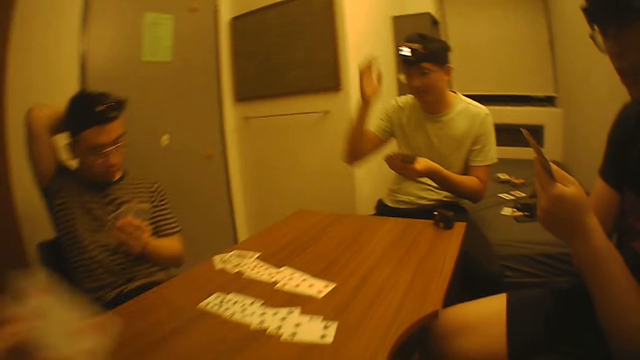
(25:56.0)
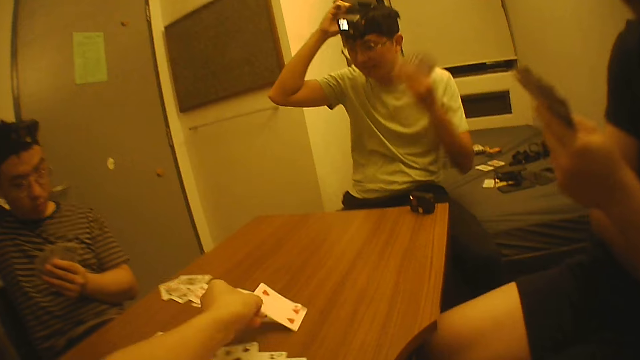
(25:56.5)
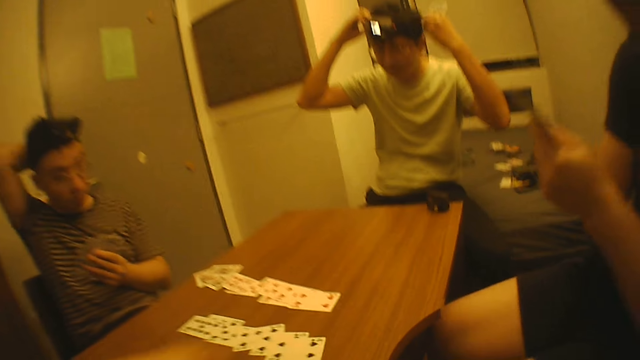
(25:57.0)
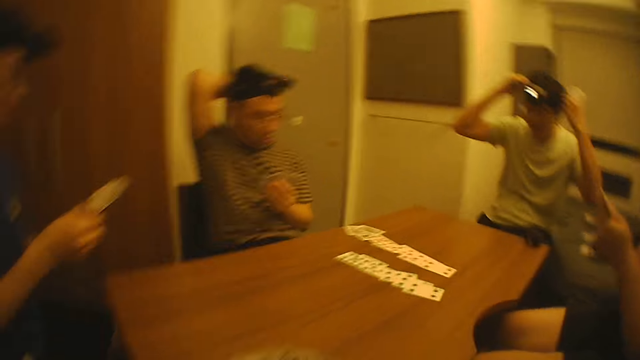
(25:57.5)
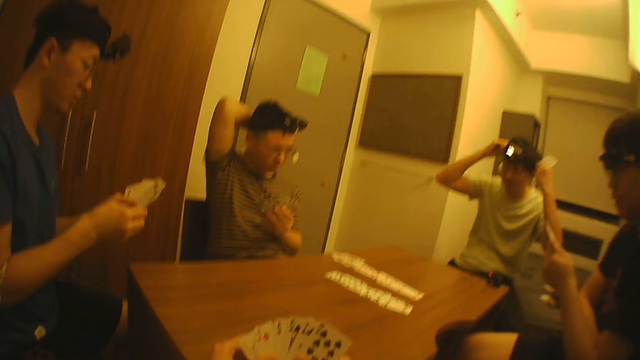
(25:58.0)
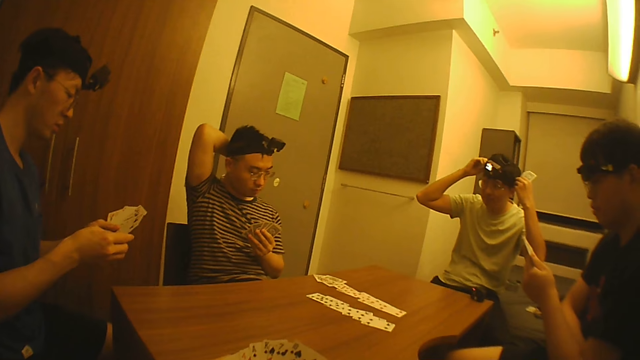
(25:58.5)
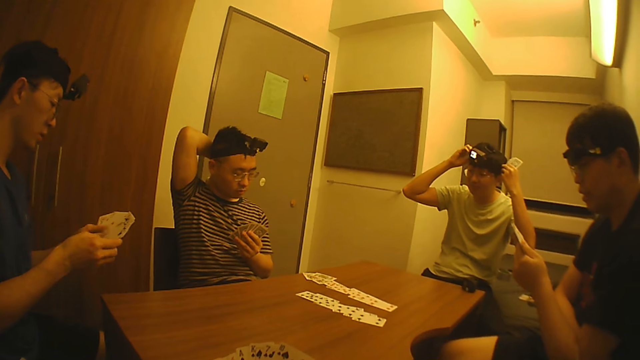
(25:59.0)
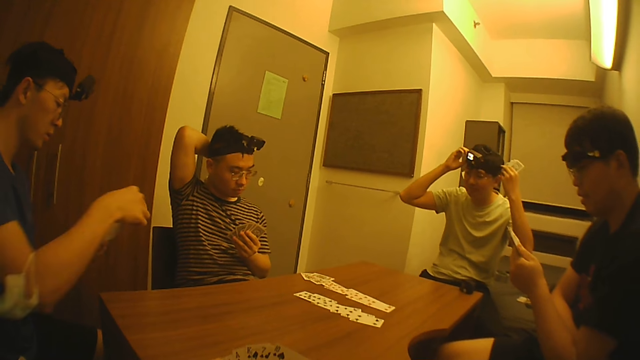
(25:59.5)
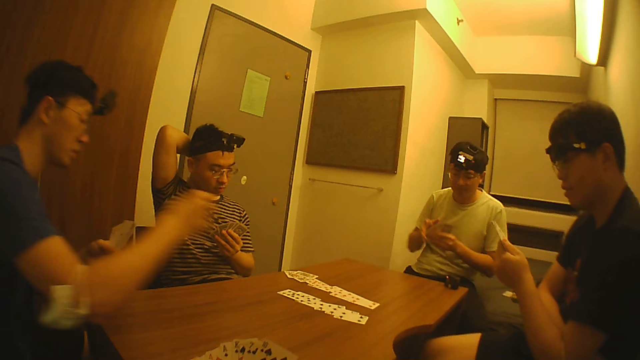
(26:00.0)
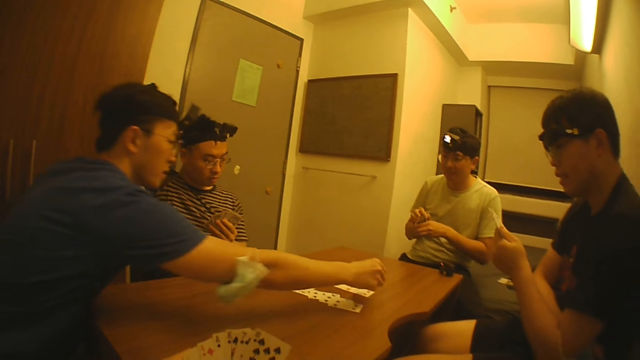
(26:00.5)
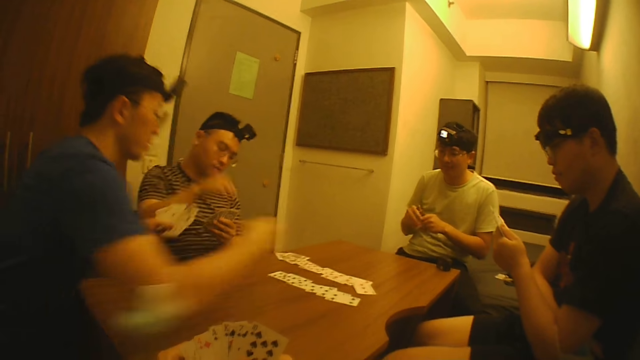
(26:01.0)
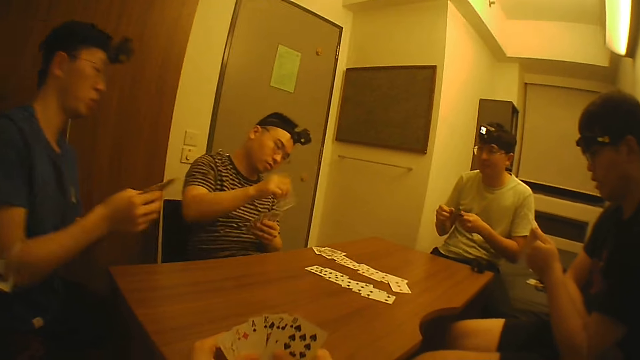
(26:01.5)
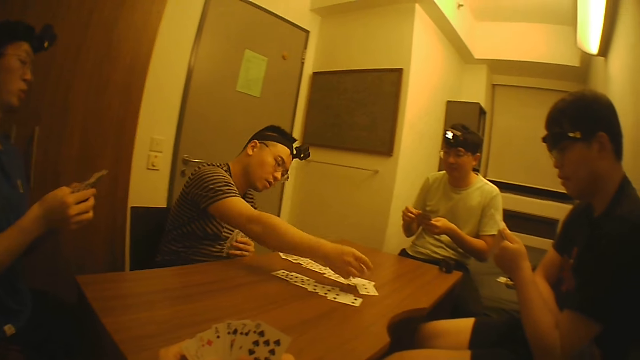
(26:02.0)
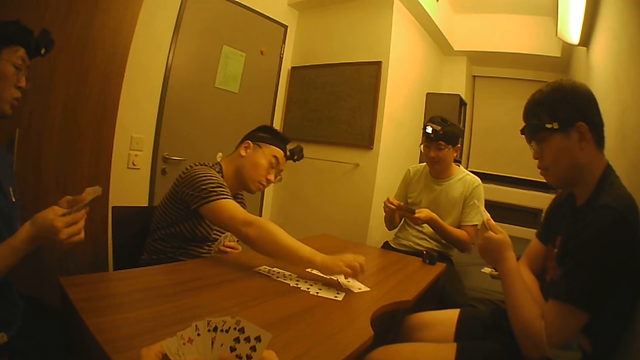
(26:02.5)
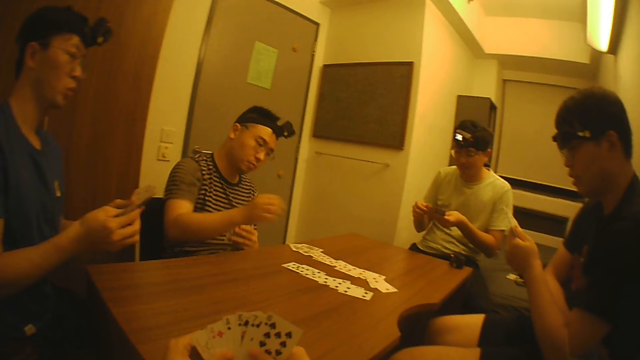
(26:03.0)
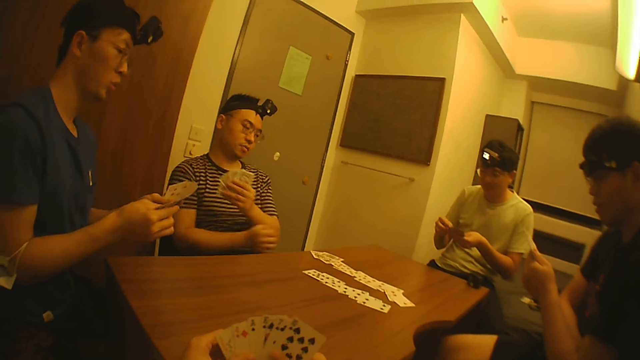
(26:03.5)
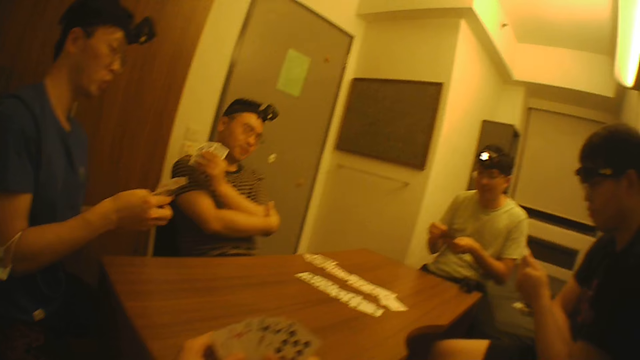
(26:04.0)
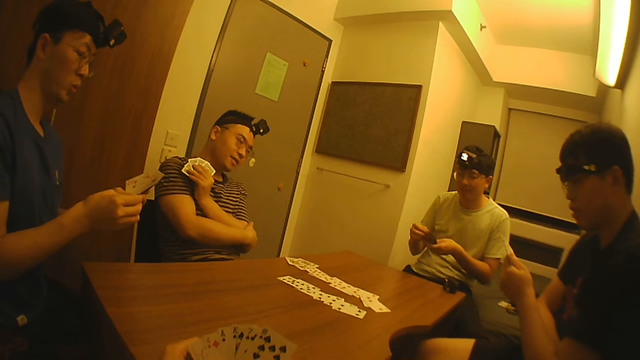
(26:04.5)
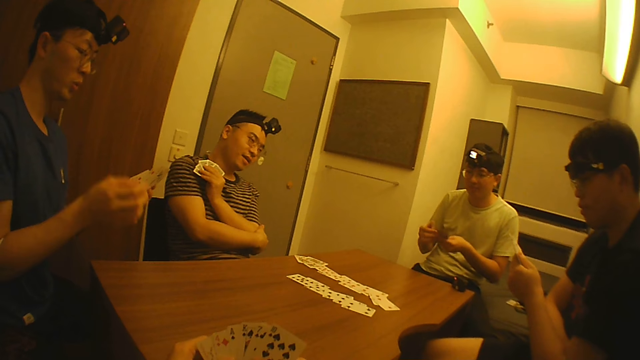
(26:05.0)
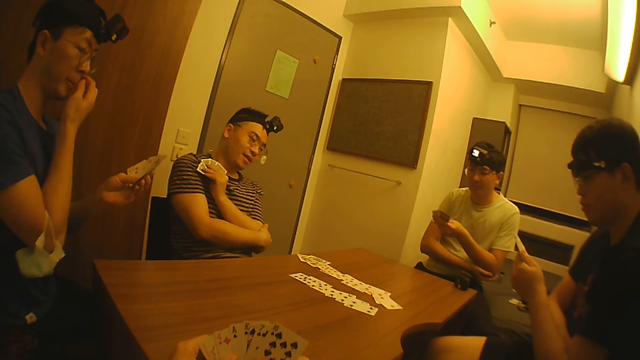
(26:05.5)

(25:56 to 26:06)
A man adjusts the camera on his head with both hands. The camera wearer places a card on the table with his left hand. He adjusts the cards in his right hand with his left hand. Another man picks a card from his left hand with his right hand. The first man adjusts the cards in his left hand with both hands. The second man places the card on the table with his right hand. A third man picks a card from his left hand with his right hand. The second man adjusts the cards in his left hand with his right hand. The third man places the card on the table with his right hand.

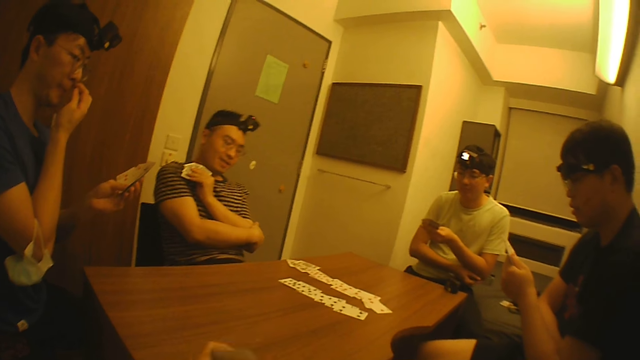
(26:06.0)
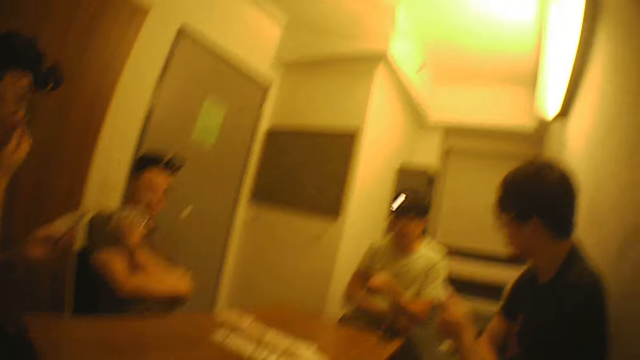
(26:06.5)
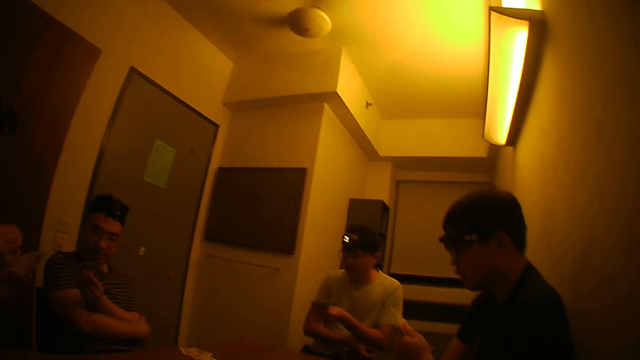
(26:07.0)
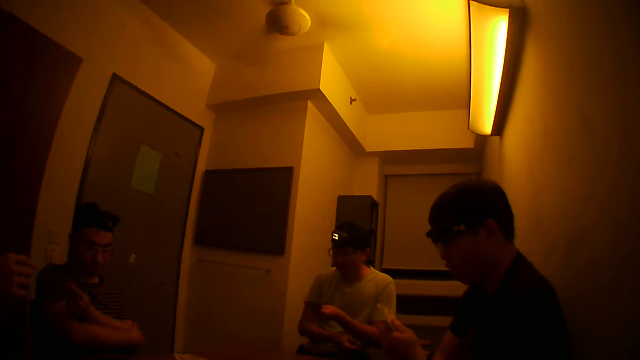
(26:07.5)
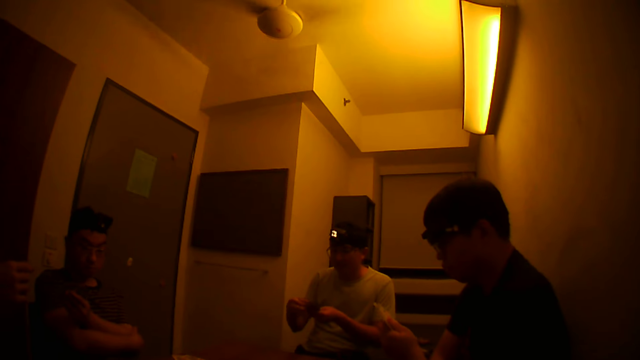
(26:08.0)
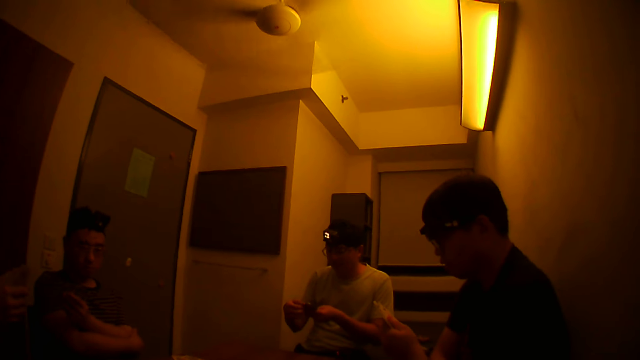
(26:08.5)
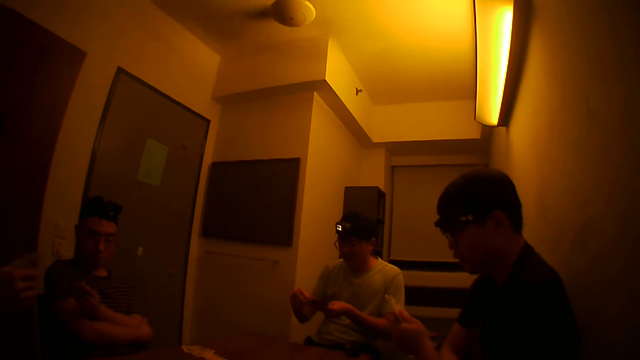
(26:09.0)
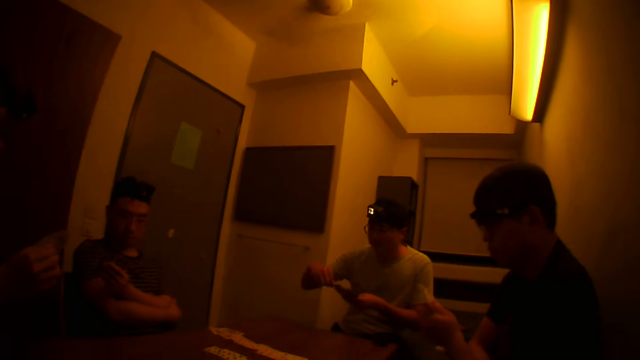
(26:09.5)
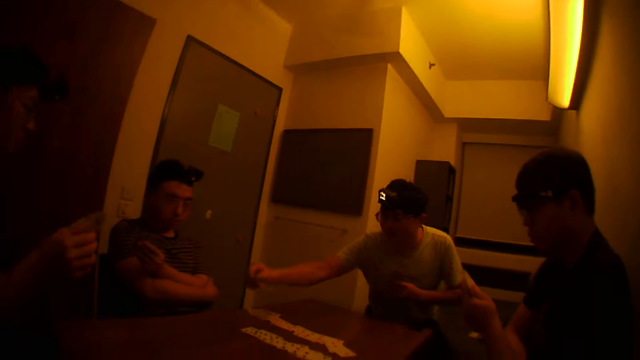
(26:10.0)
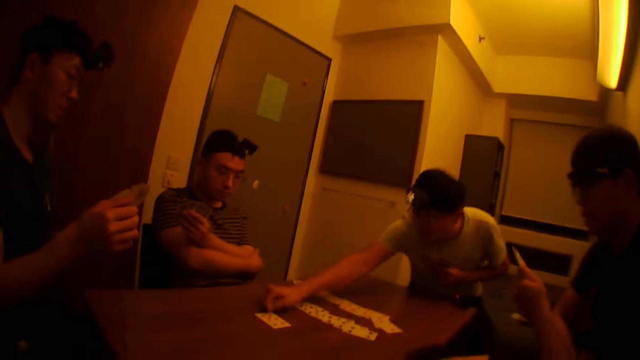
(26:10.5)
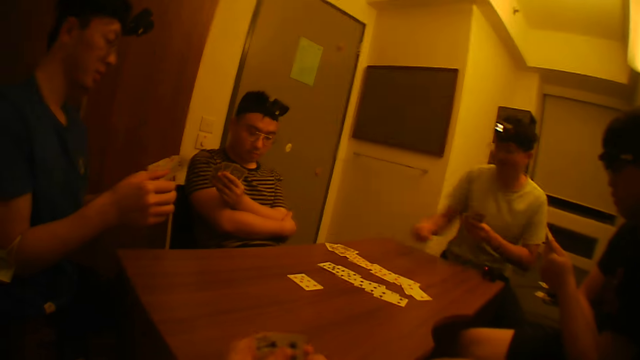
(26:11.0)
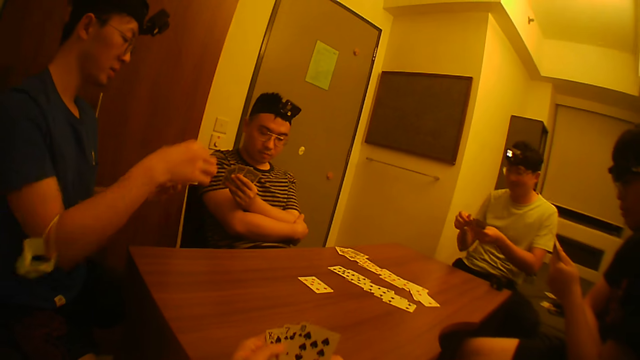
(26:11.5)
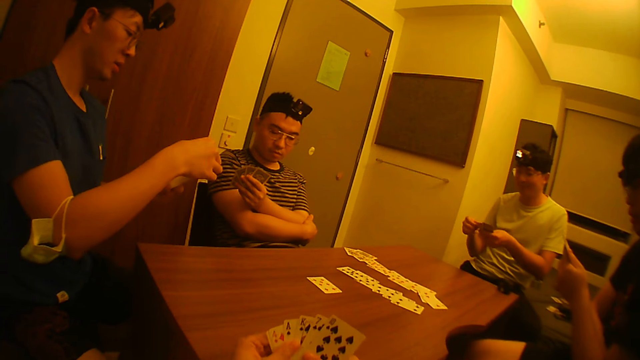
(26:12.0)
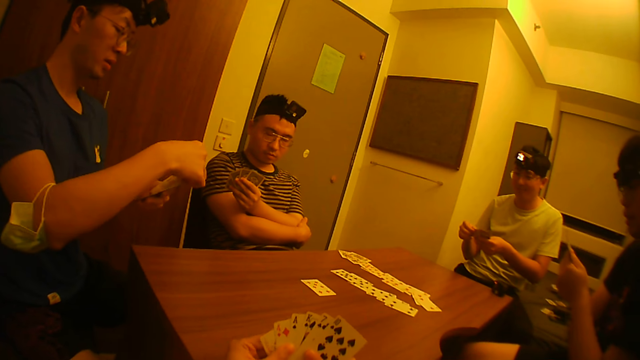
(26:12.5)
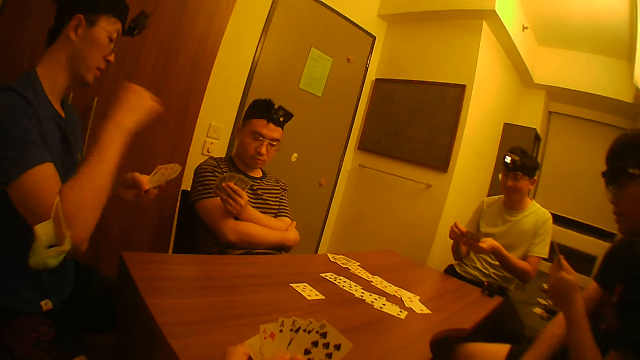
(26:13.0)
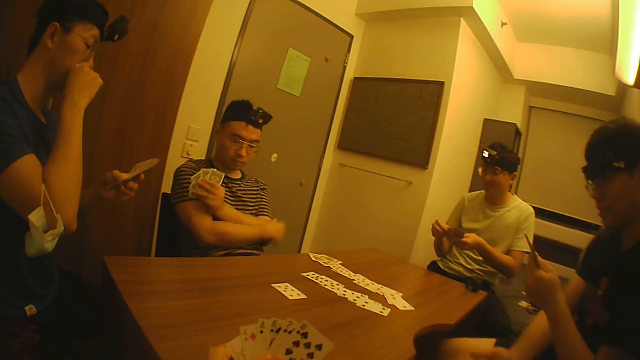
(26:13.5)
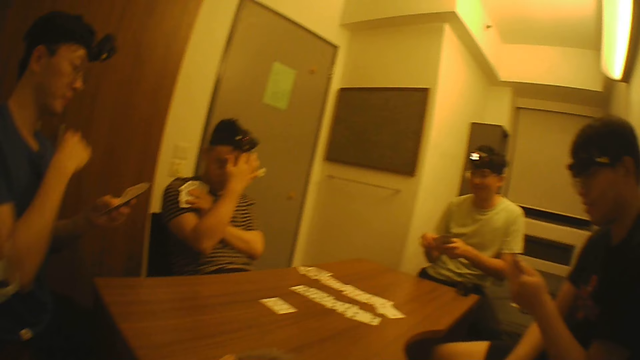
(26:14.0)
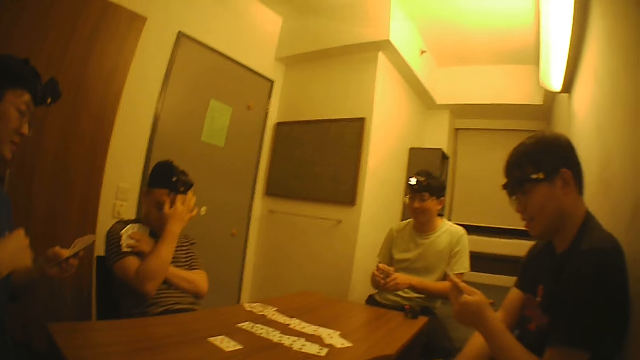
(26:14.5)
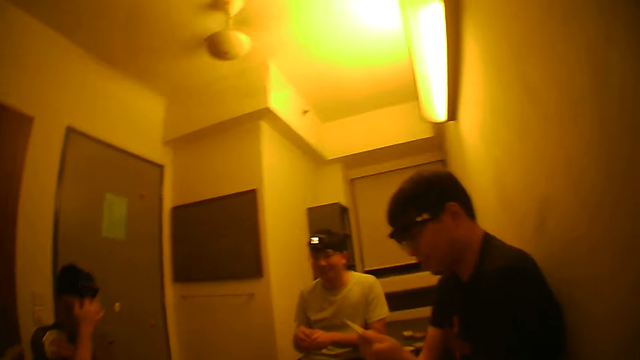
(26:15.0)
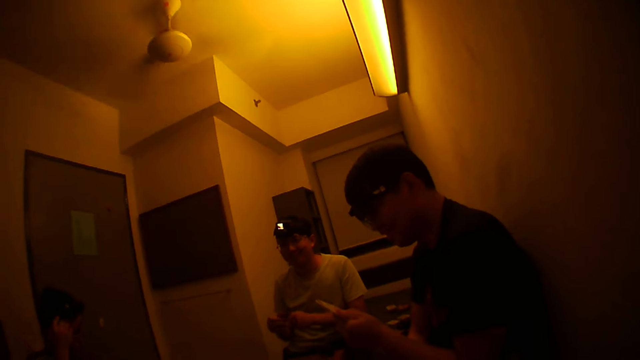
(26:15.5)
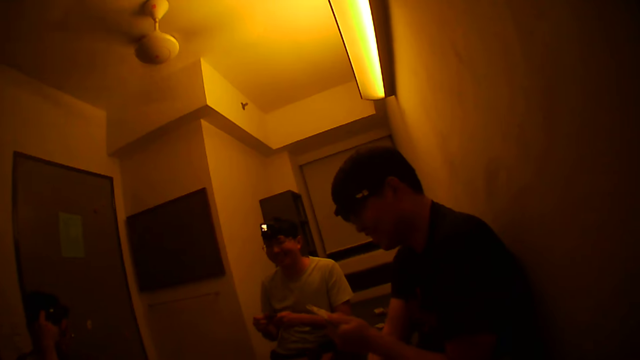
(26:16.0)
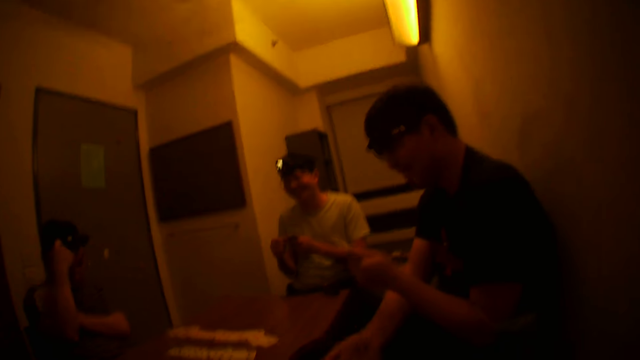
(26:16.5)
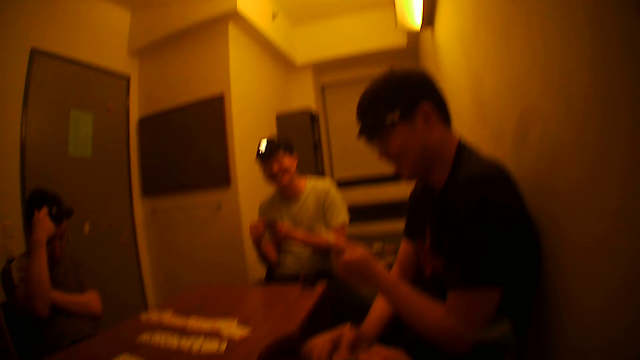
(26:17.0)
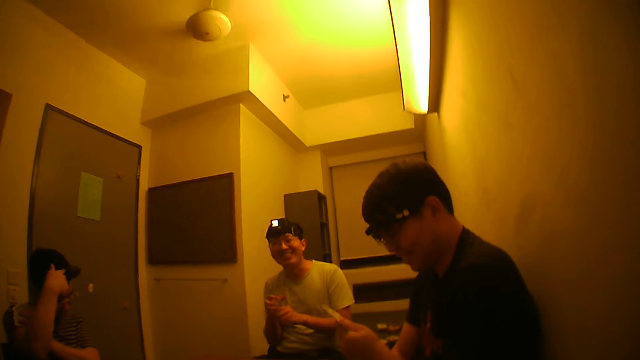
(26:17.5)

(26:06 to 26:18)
A man adjusts the cards in his left hand with his right hand. Another man picks a card from his left hand with his right hand, places the card on the table with his right hand, and adjusts the cards in his left hand with both hands. A third man adjusts a camera on his head with his right hand.
